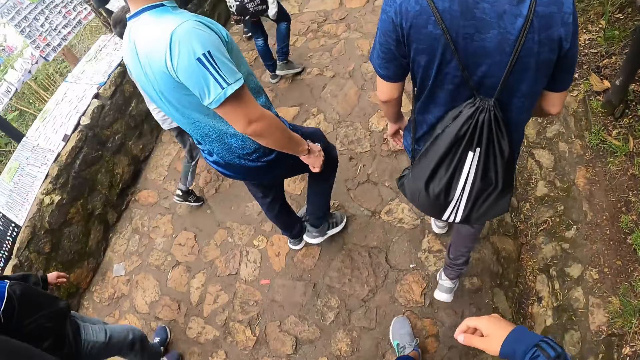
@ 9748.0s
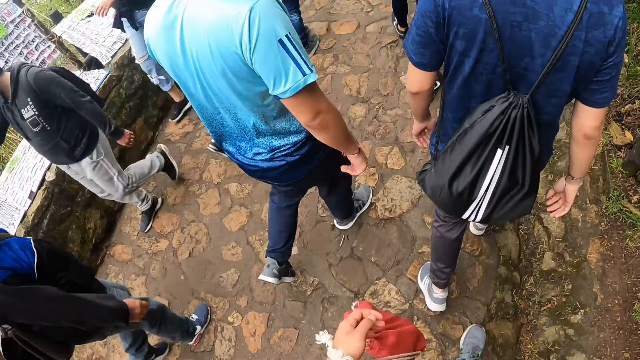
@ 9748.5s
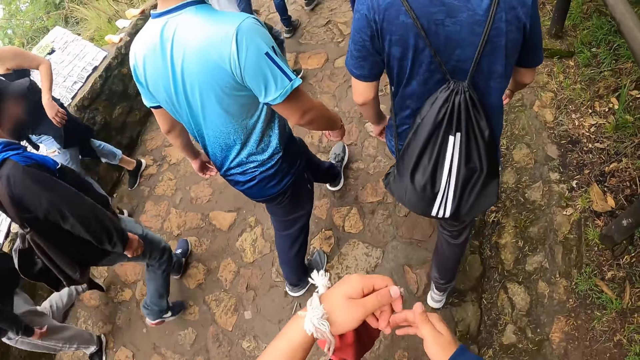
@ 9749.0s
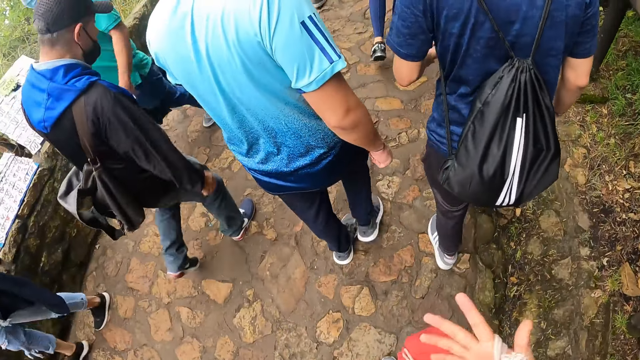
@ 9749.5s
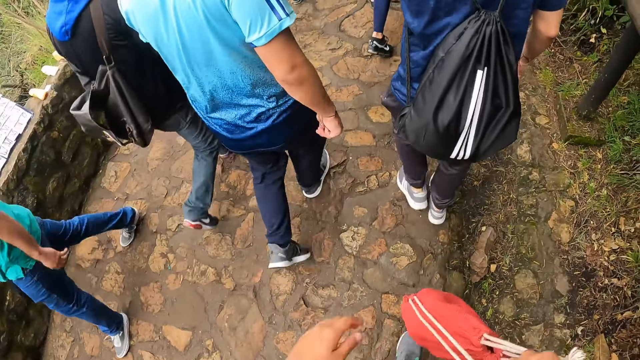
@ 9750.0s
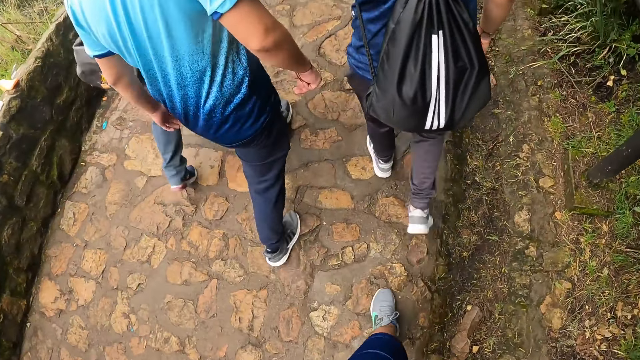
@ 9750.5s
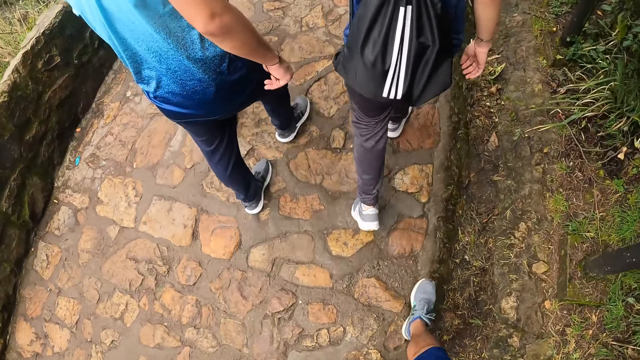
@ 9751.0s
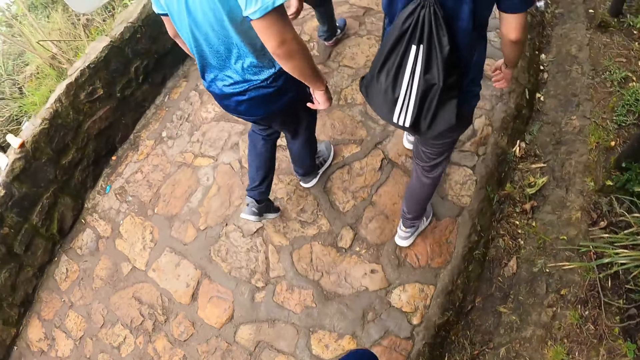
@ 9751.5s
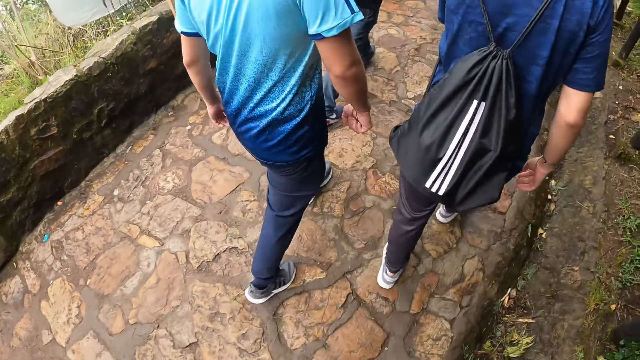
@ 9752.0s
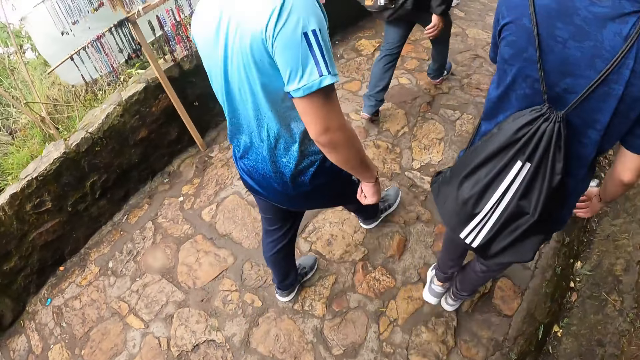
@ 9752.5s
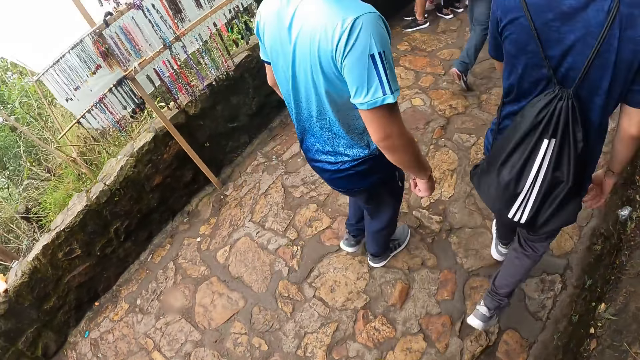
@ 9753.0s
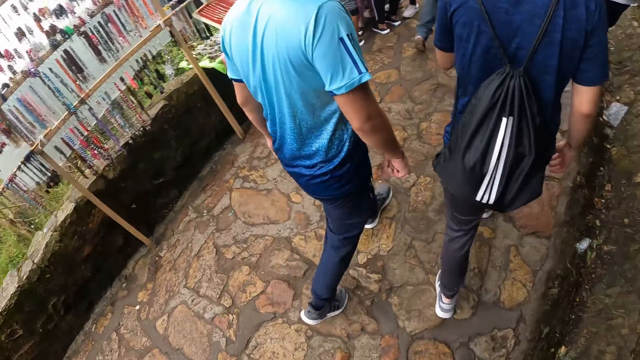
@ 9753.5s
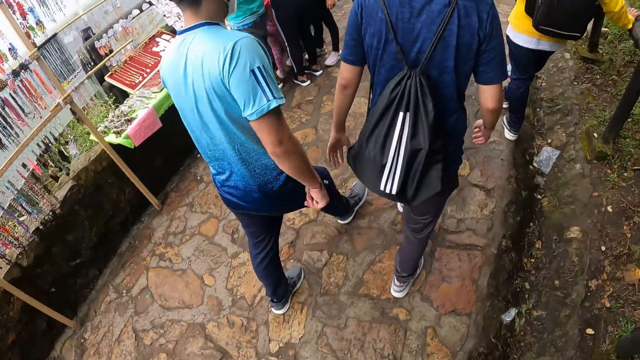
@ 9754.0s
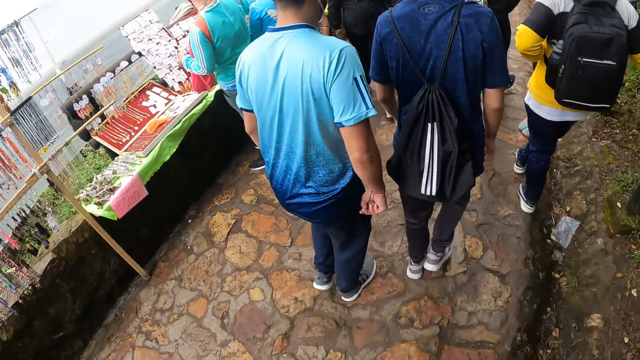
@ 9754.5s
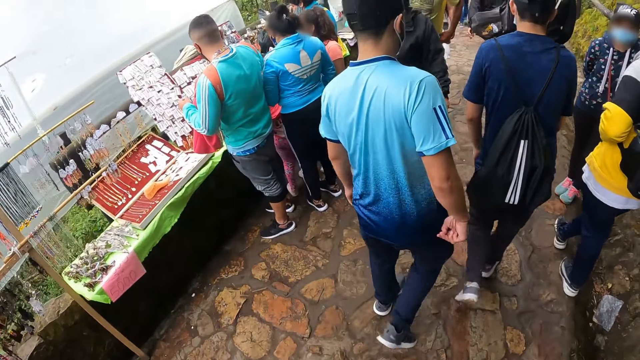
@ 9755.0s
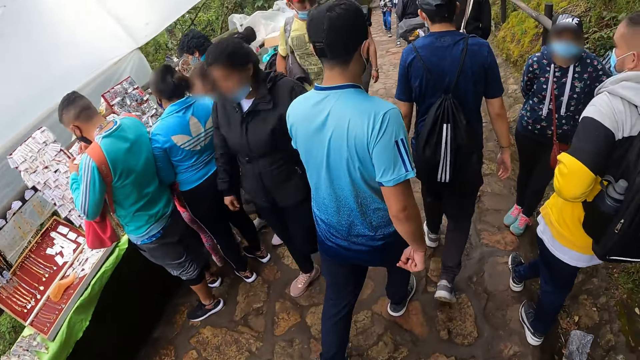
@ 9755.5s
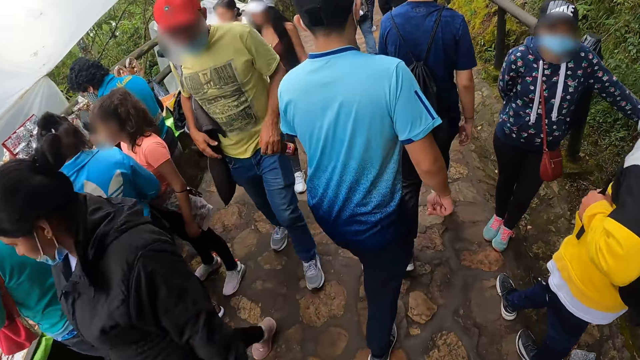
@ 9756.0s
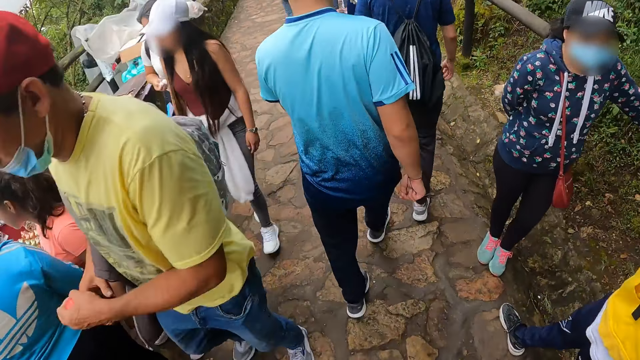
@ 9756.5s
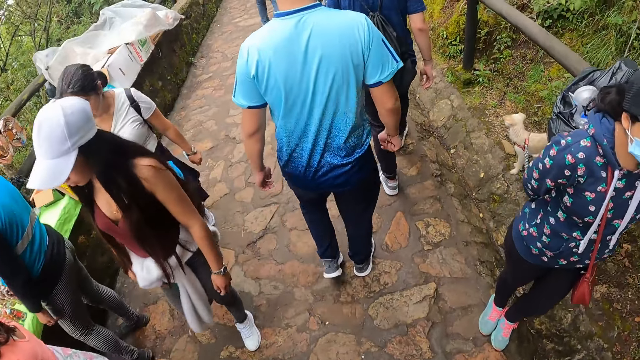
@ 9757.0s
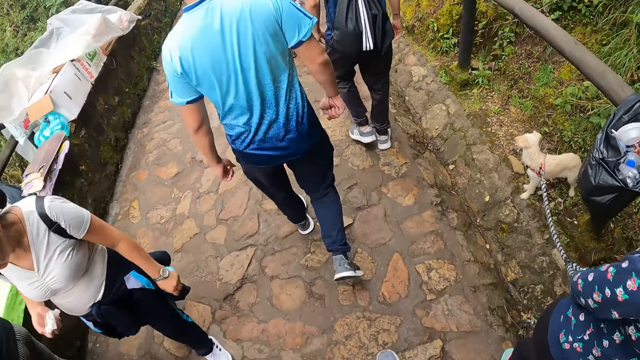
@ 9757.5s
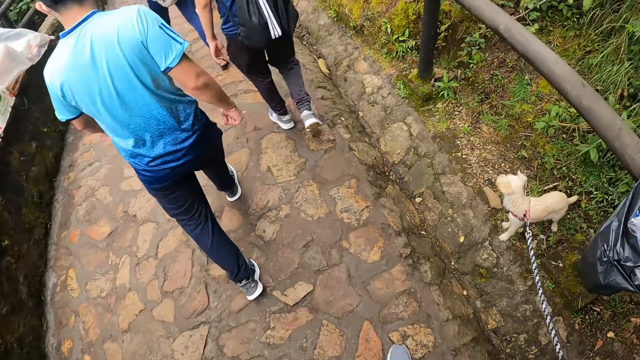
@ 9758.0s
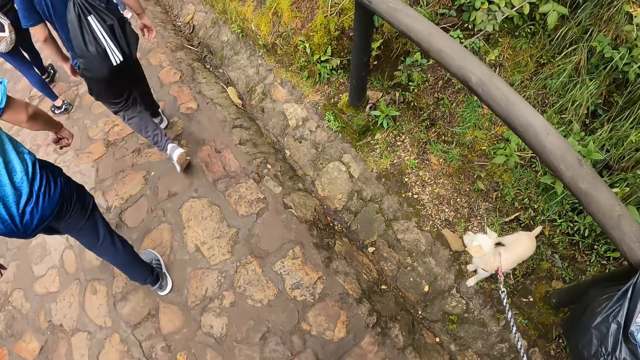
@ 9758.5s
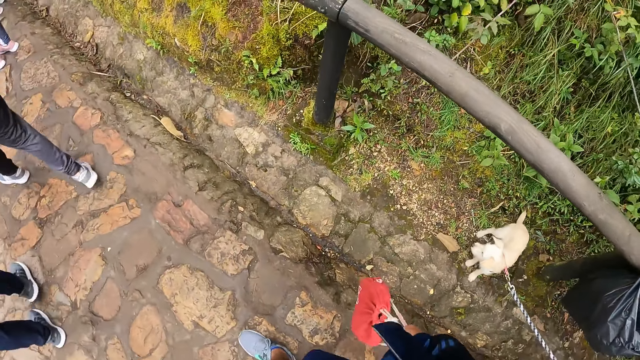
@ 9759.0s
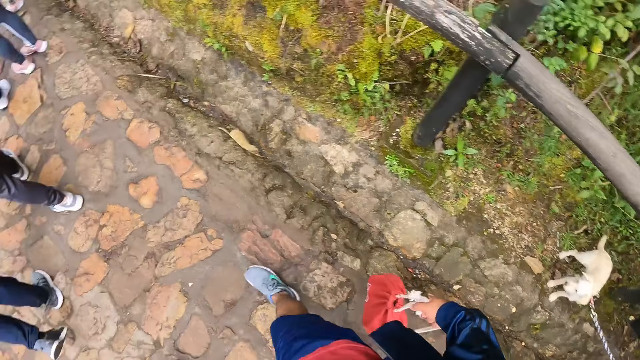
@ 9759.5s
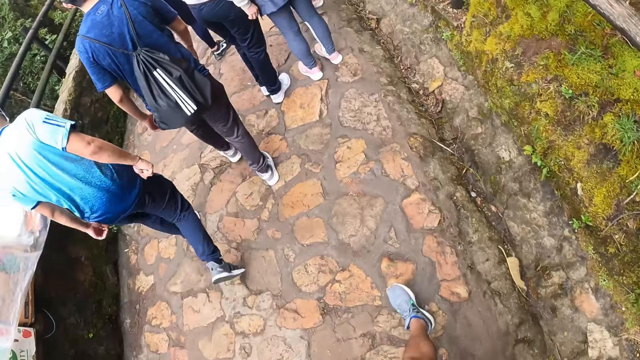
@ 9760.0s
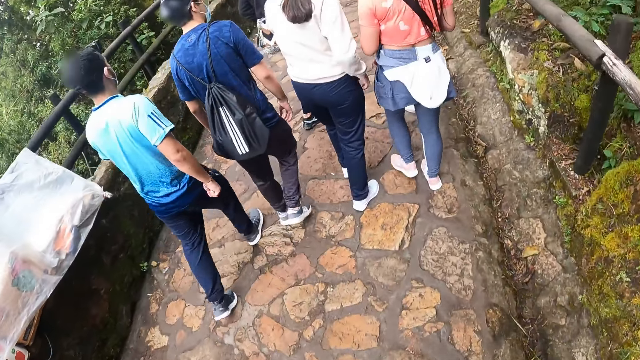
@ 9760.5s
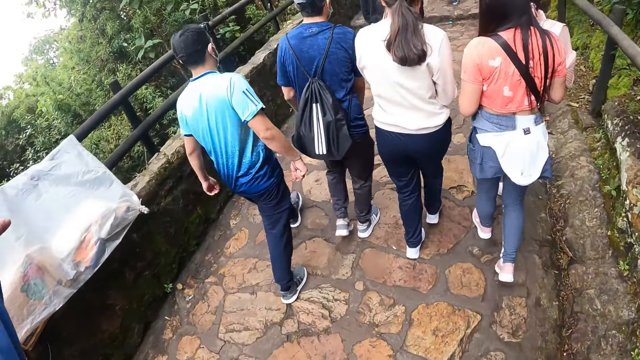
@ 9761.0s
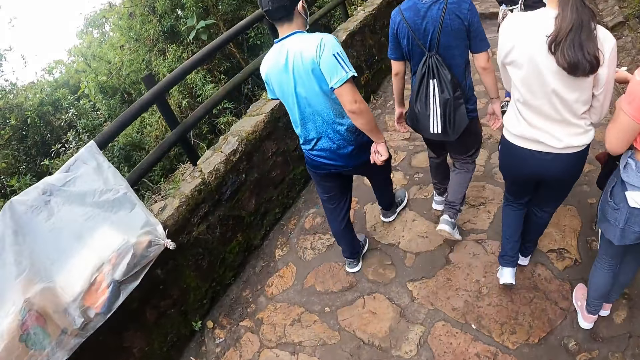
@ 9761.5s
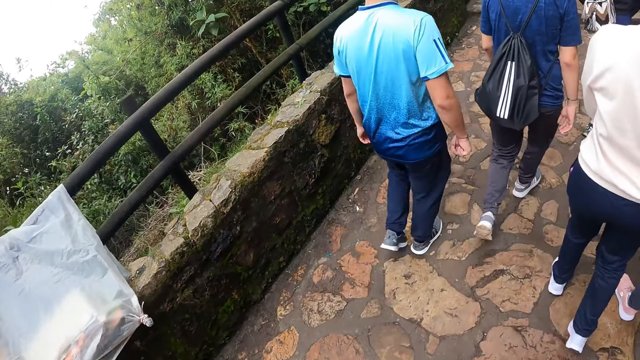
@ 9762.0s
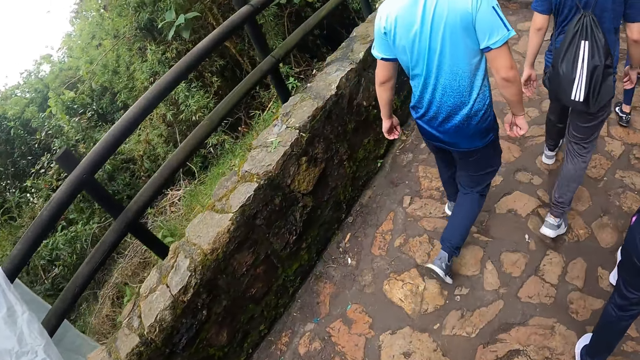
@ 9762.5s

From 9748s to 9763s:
The camera wearer passes the bag or jacket to his right hand with his left hand. He walks past a group of people. He holds the bag with his right hand.

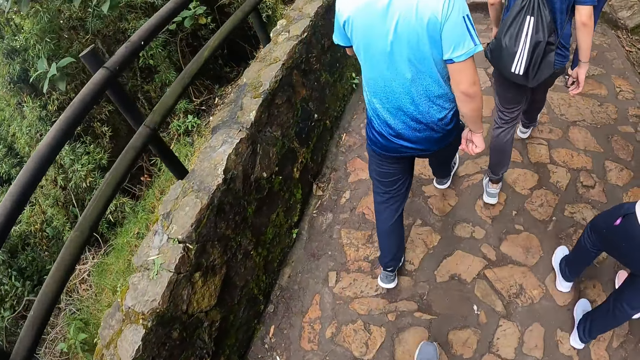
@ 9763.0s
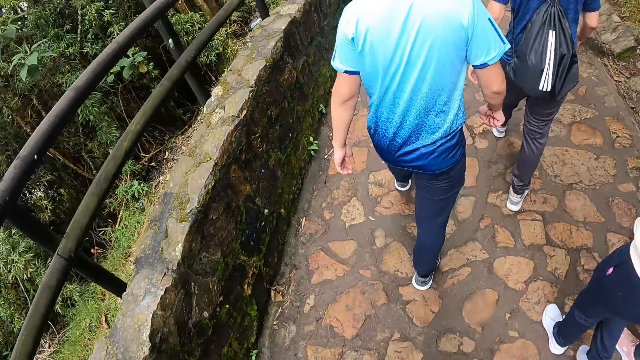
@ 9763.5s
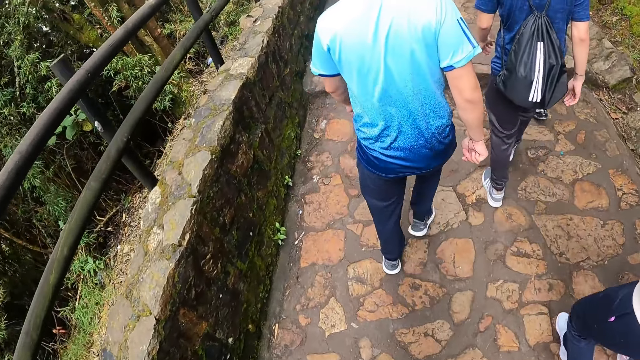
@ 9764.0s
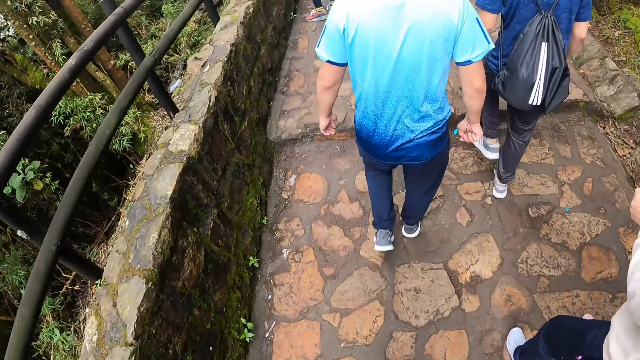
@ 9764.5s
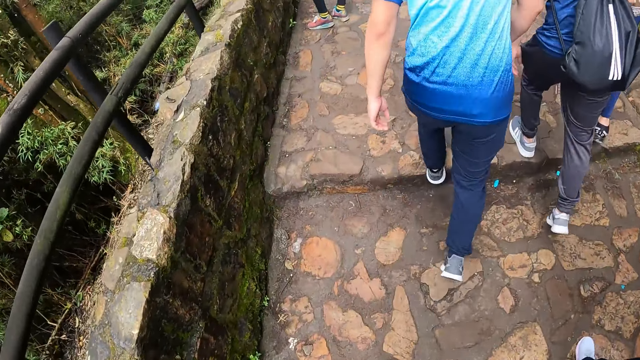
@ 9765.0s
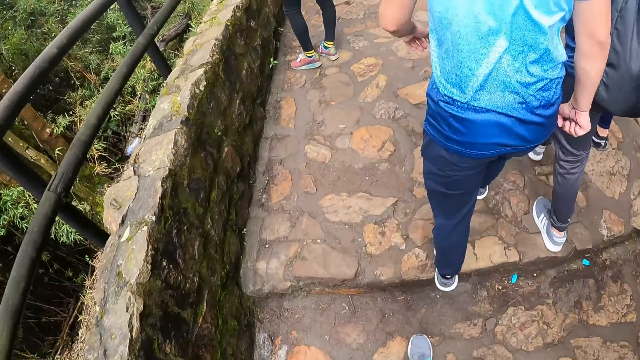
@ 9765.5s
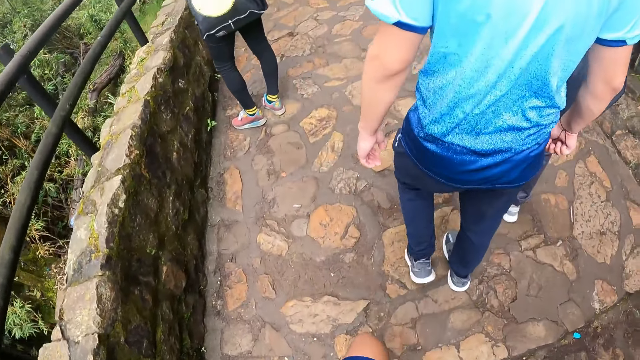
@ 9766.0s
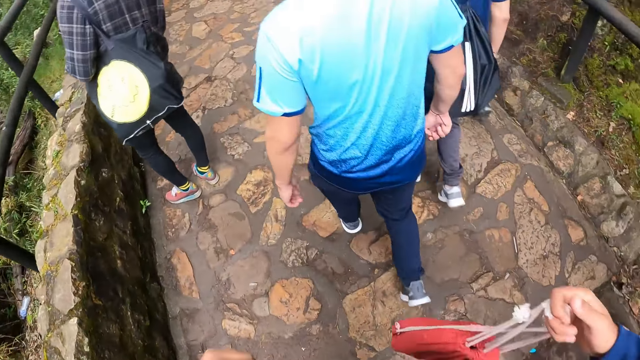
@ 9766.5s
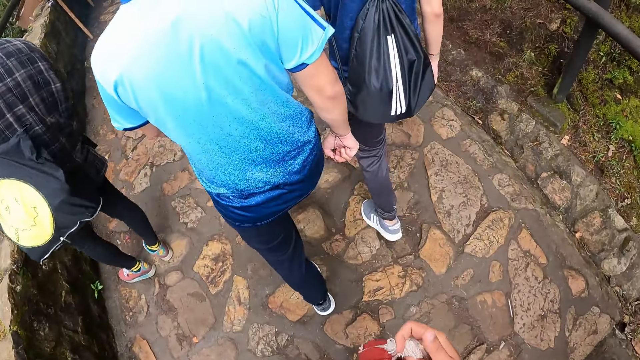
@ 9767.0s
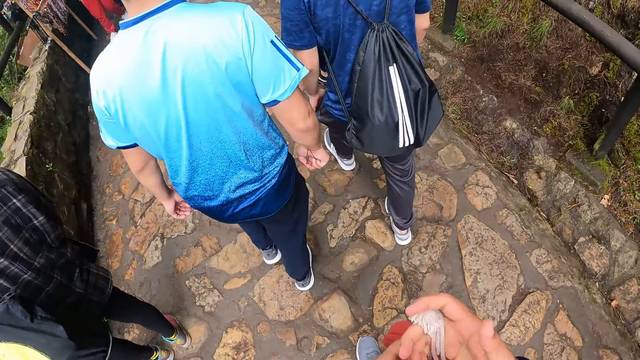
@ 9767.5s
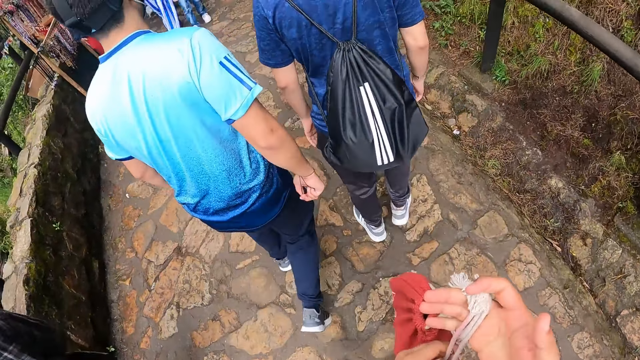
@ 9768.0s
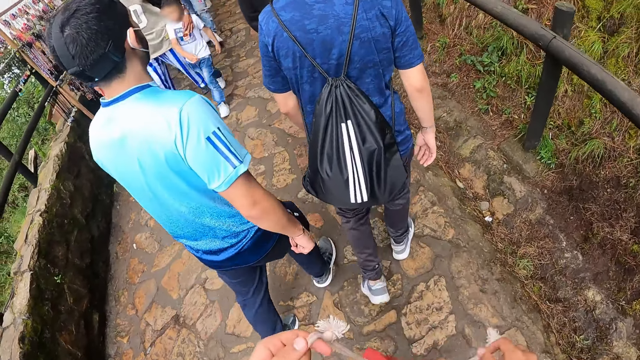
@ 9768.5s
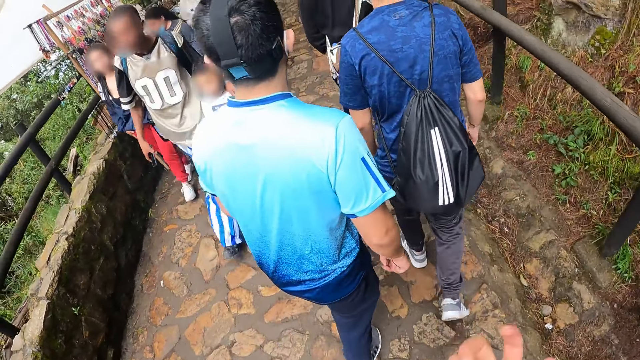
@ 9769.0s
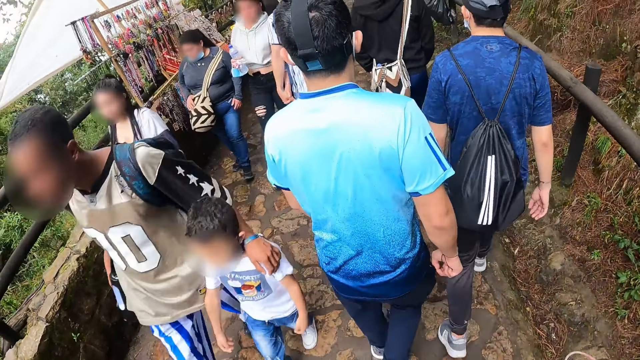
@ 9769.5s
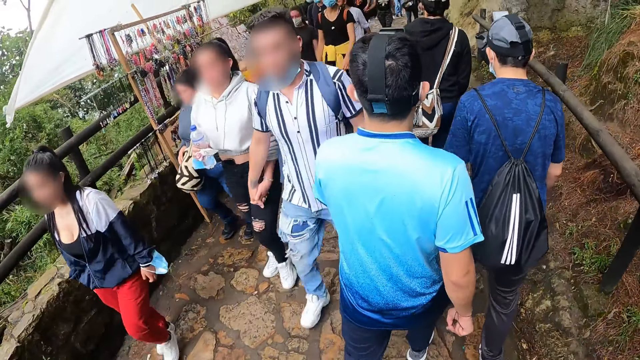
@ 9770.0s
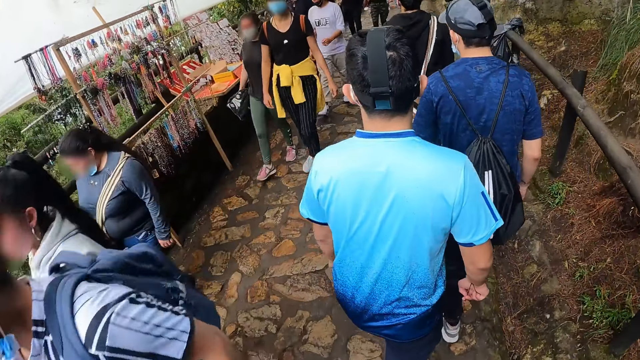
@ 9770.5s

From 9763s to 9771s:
The camera wearer holds the bag with both hands. They walk past a group of people.
